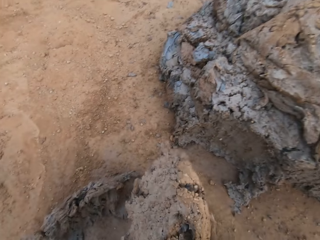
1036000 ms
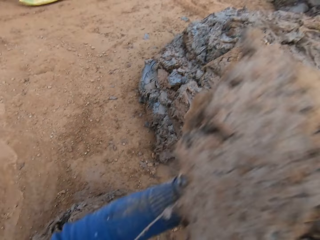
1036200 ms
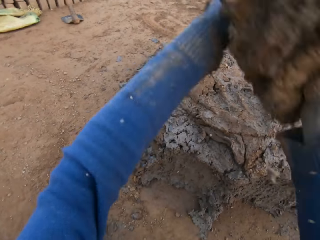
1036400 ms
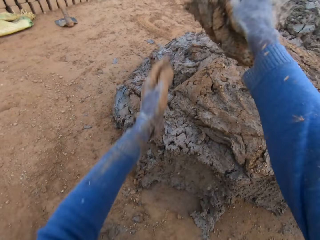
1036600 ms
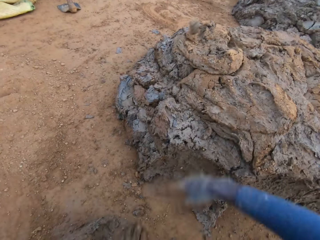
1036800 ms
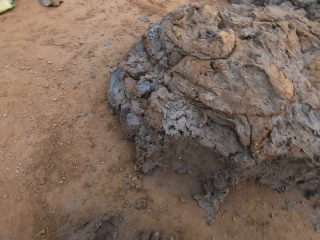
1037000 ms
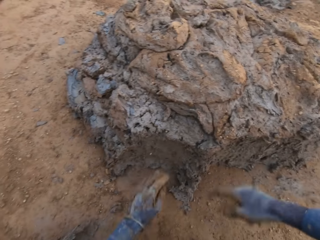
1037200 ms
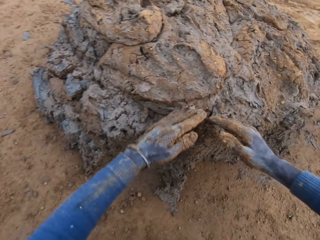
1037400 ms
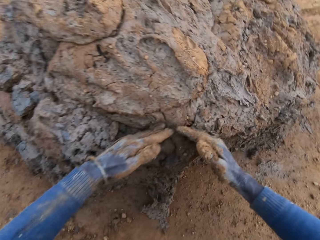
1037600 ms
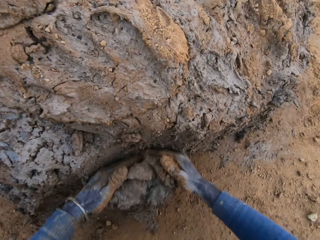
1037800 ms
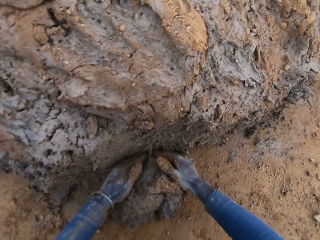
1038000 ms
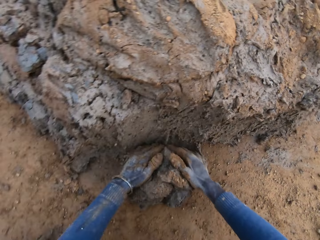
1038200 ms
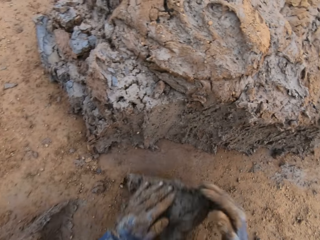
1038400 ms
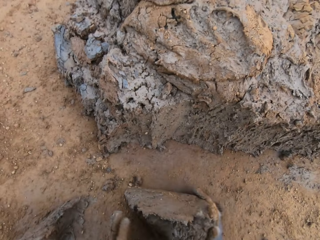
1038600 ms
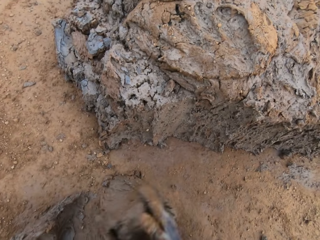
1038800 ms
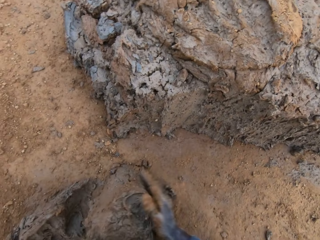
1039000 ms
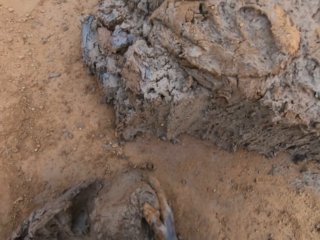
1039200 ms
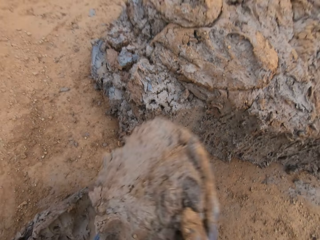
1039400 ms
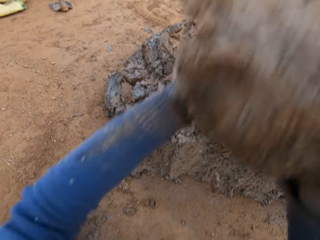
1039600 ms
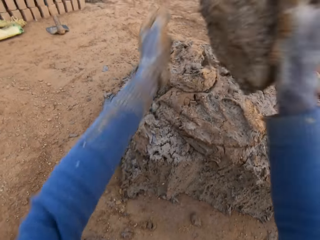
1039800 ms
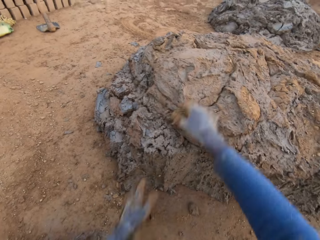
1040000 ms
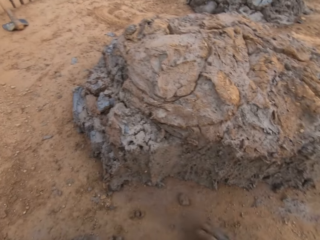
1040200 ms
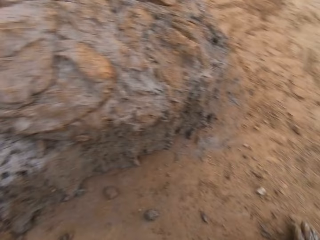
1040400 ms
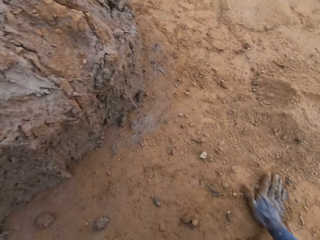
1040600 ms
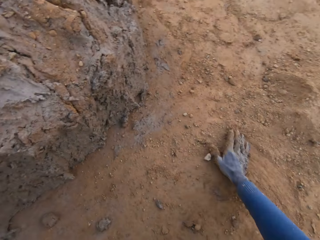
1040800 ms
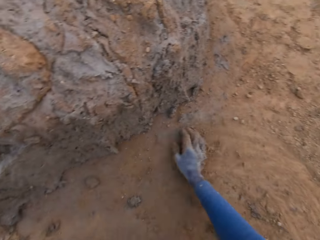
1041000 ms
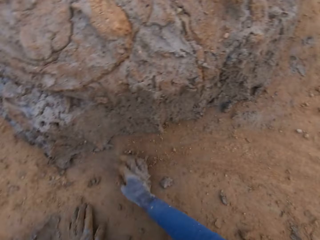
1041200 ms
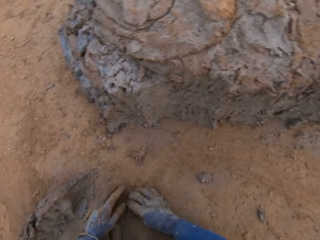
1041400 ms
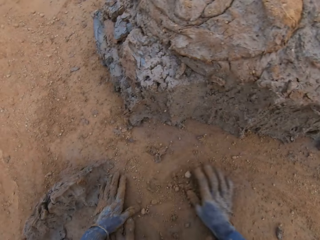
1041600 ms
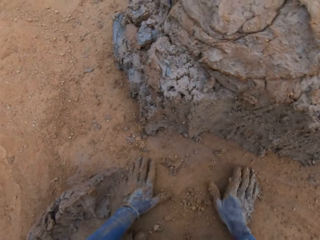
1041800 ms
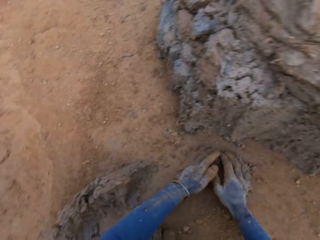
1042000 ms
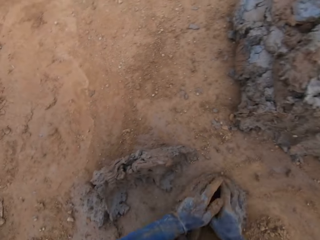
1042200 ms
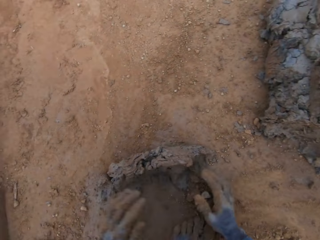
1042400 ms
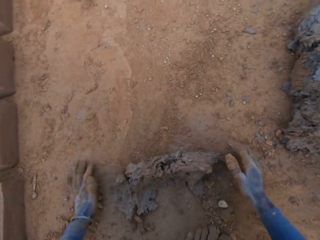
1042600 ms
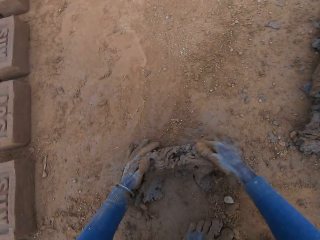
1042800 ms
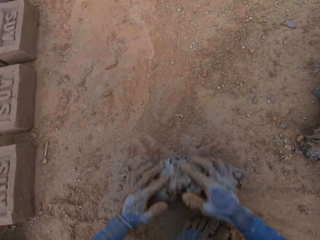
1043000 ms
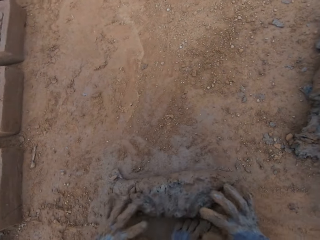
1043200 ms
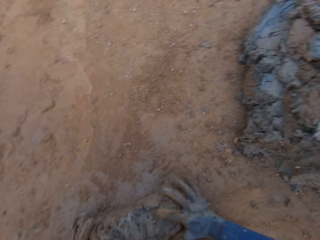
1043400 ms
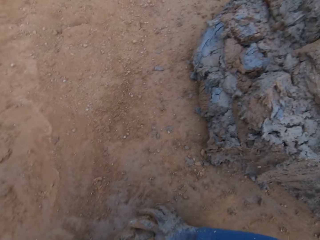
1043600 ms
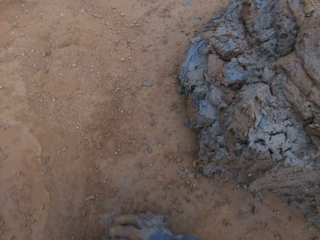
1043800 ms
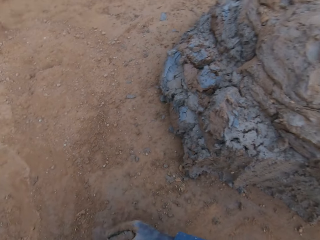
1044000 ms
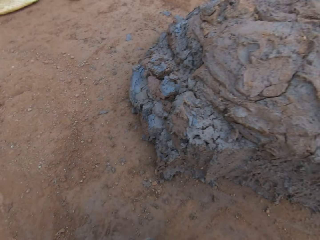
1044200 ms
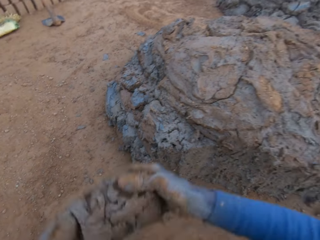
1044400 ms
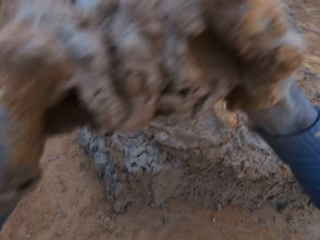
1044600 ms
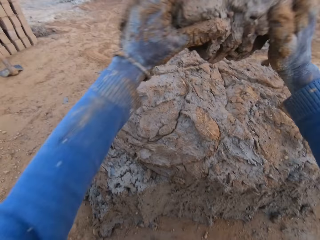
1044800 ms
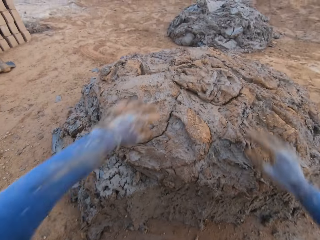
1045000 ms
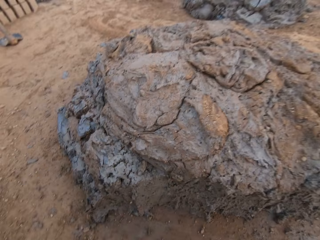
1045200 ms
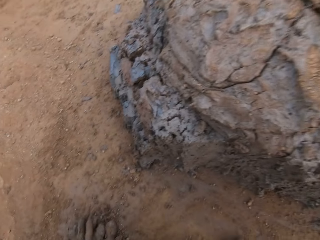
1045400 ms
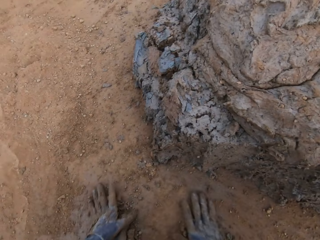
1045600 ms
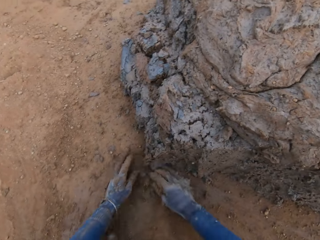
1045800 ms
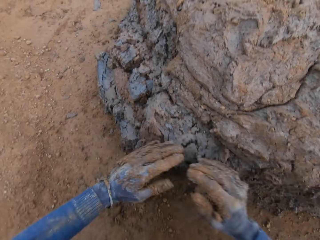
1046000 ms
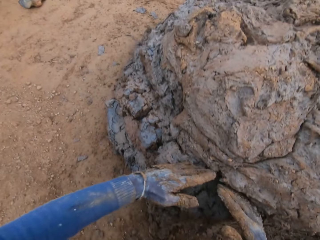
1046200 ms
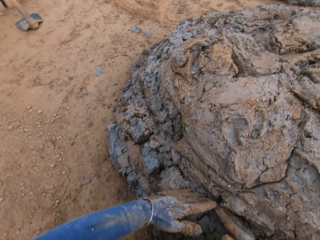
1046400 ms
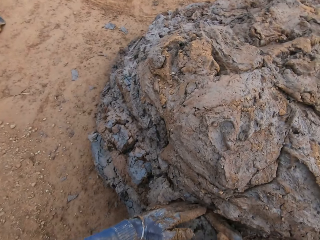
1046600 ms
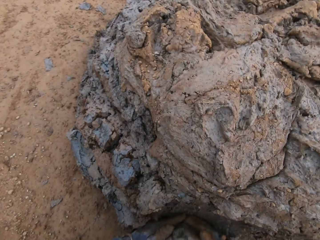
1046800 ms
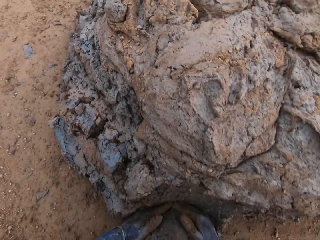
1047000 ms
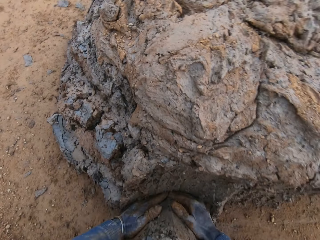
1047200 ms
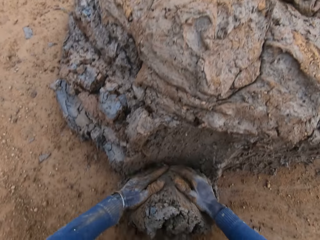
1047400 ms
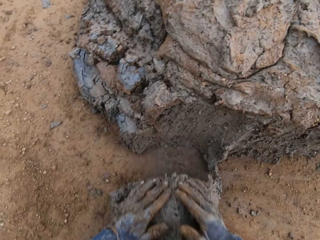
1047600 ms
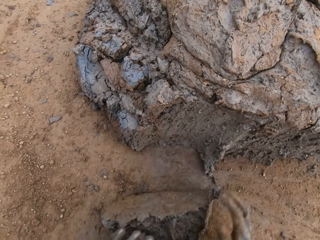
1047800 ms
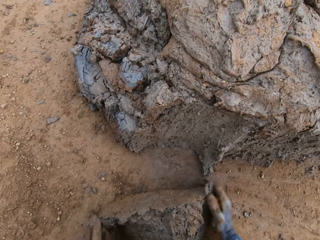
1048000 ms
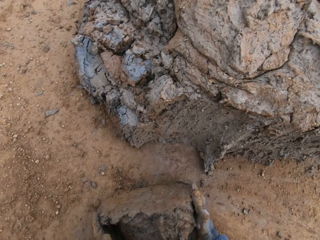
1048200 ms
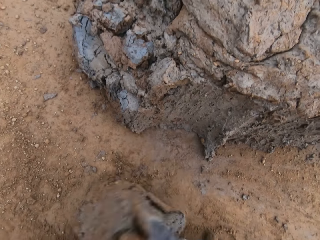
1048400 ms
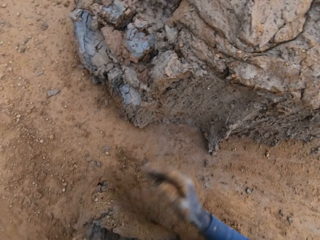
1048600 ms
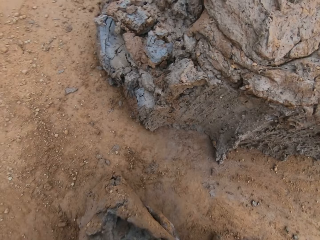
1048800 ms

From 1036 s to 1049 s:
The camera wearer drops the concrete in his hands on the heap of concrete. He cuts a portion of the concrete from the heap of concrete with his hands. He drops the concrete in his hands on the heap of concrete. He packs sand and concrete from the ground with his hands. He drops the concrete and sand in his hands on the heap of concrete. He rubs his hand on the soil. He cuts a portion of the concrete from the heap of concrete with his hands.

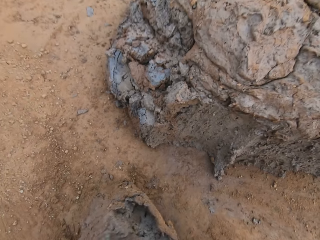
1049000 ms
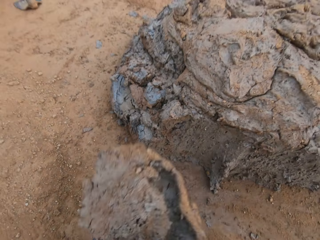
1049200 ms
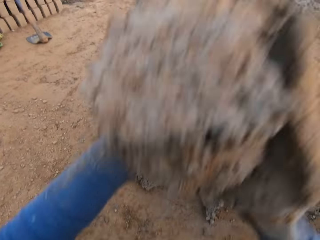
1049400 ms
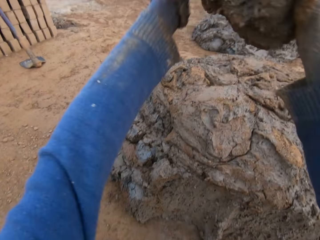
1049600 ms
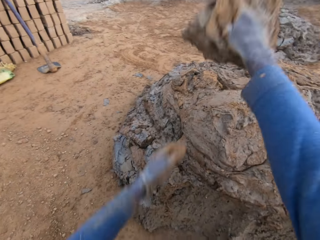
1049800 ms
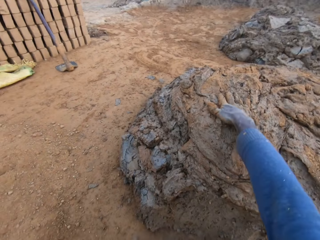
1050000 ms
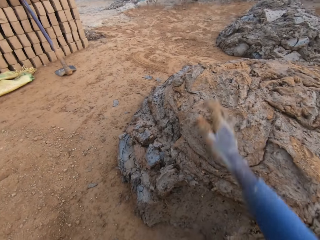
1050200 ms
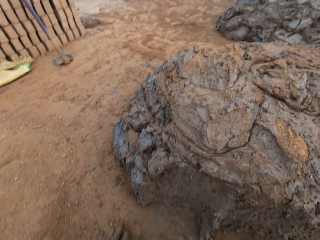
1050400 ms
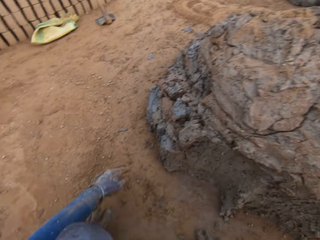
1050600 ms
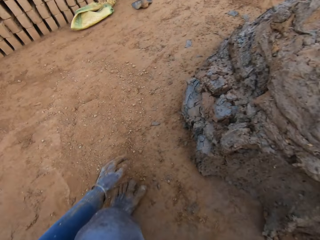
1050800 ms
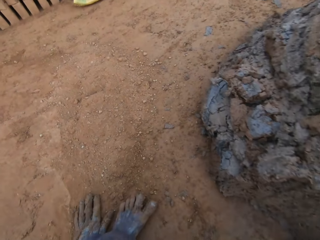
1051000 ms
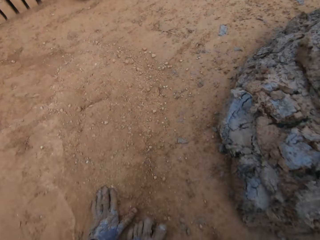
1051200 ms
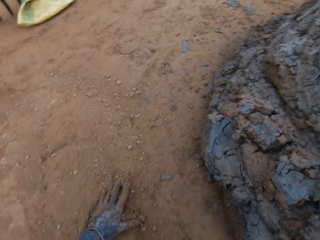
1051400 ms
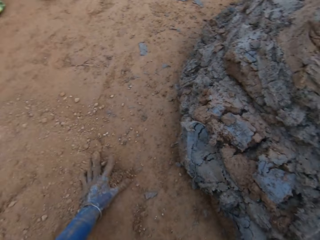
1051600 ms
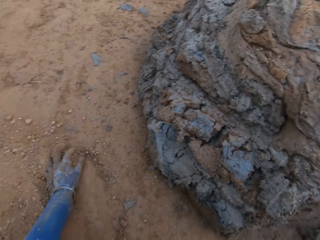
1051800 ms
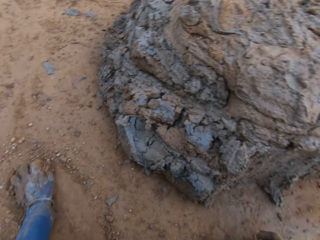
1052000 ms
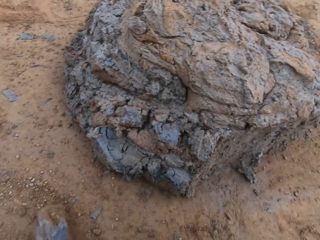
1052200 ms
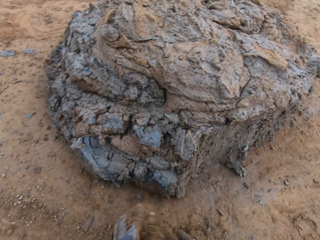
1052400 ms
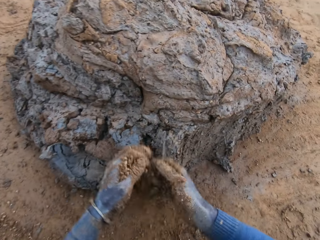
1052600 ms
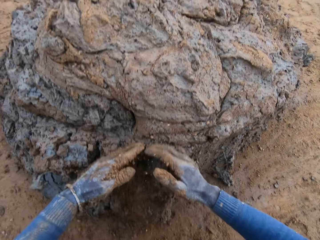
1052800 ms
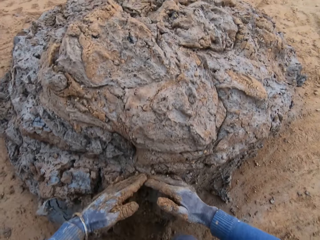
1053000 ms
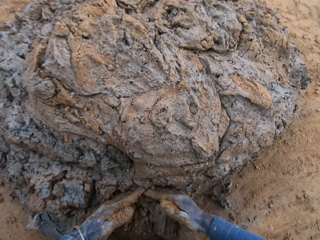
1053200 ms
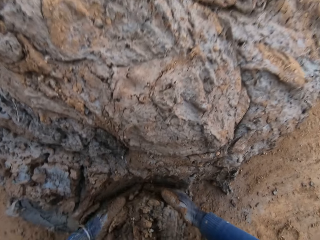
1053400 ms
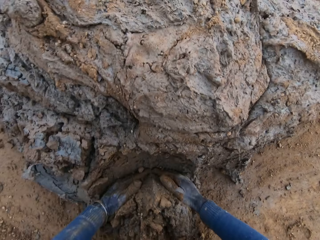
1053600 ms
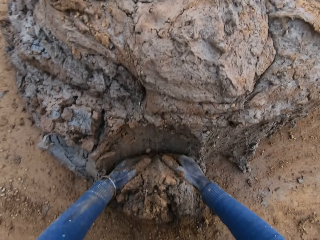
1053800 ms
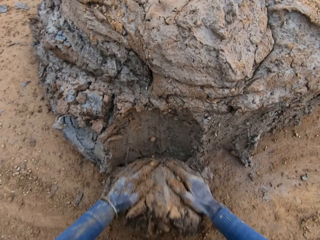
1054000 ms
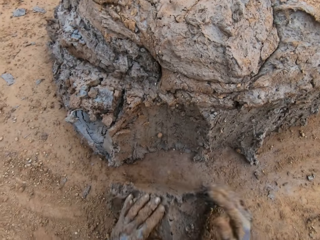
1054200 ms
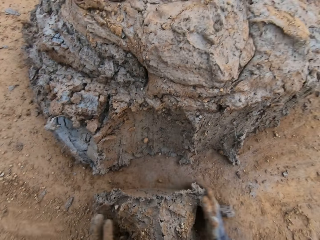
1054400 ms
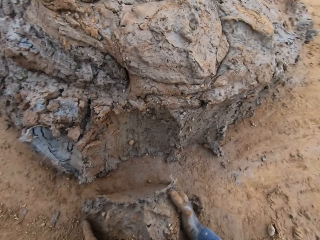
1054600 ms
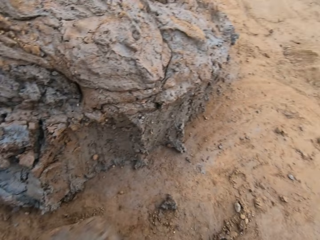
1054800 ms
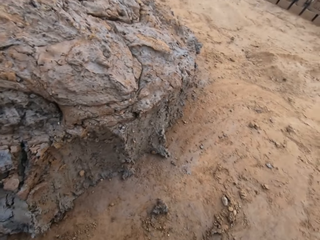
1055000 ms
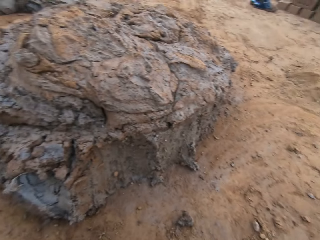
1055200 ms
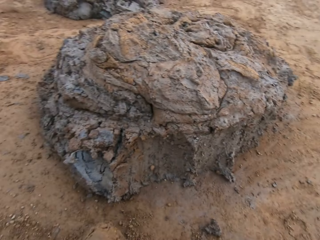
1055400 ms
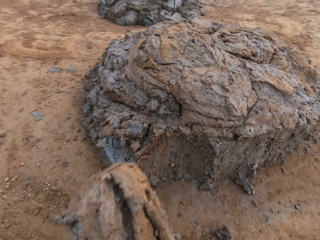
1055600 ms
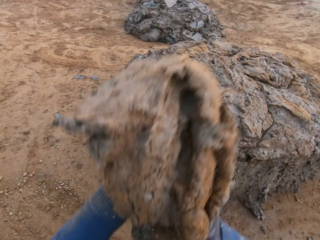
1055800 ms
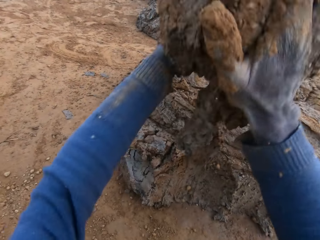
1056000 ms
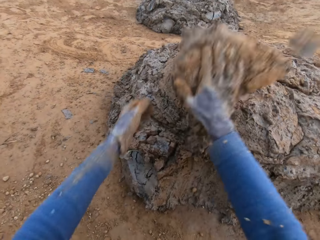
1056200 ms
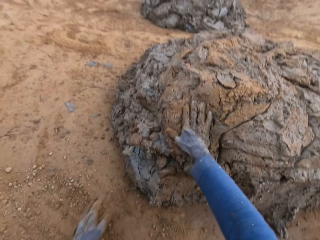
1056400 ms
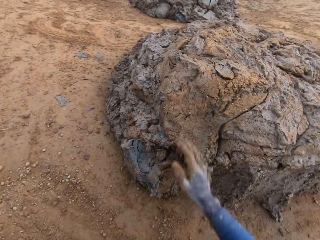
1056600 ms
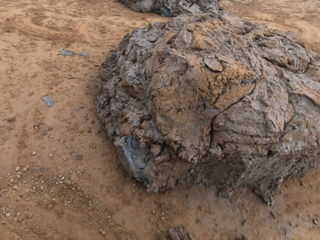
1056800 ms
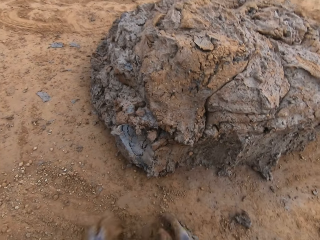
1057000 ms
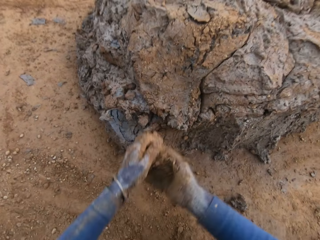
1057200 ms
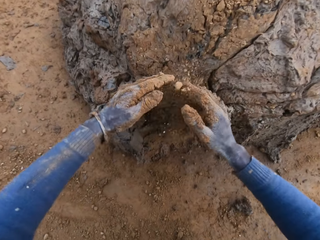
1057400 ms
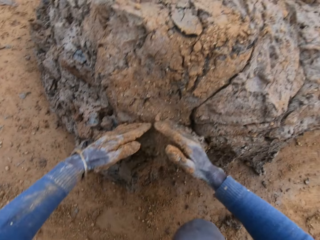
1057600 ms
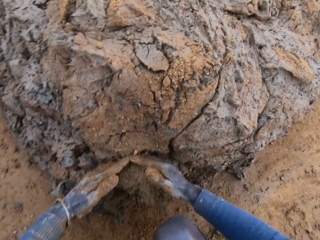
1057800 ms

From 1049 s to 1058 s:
The camera wearer drops the concrete in his hands on the heap of concrete. He rubs his hands on the ground. He cuts a portion of the concrete from the heap of concrete with his hands. He drops the concrete in his hands on the heap of concrete.
